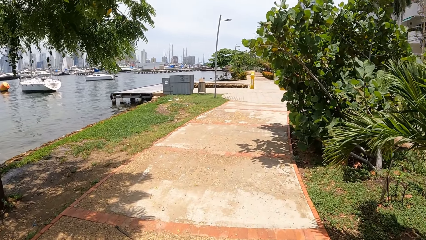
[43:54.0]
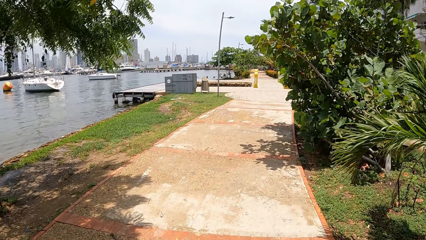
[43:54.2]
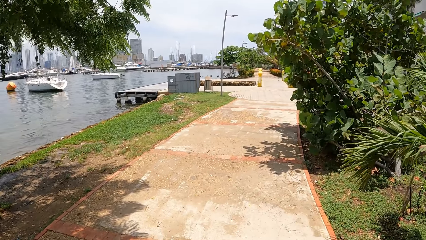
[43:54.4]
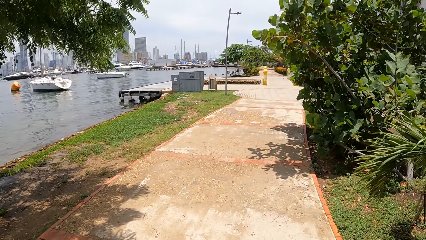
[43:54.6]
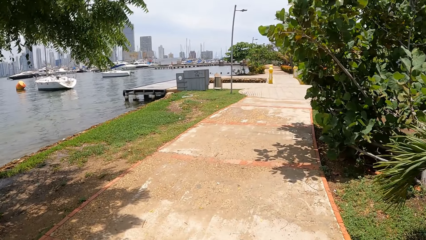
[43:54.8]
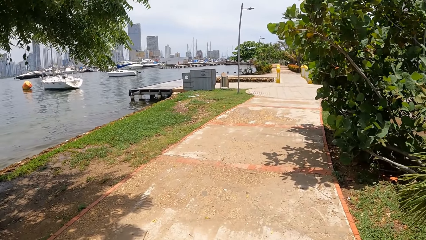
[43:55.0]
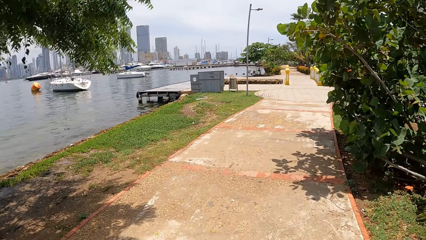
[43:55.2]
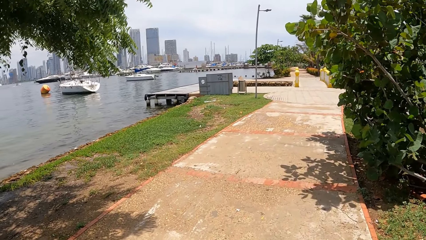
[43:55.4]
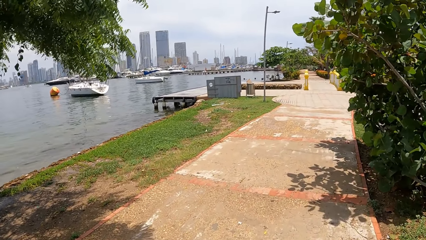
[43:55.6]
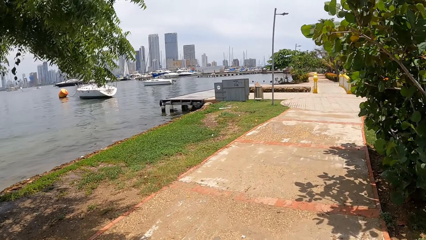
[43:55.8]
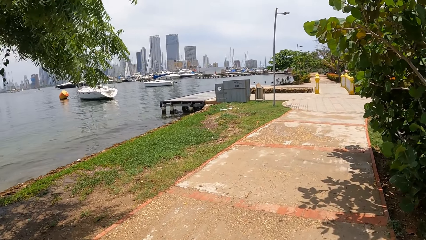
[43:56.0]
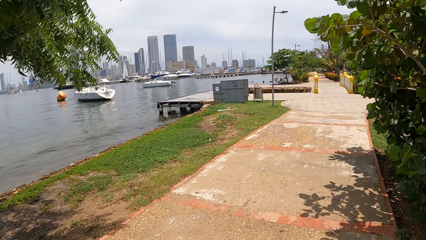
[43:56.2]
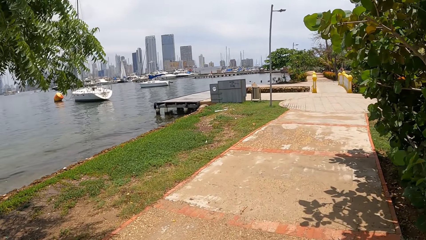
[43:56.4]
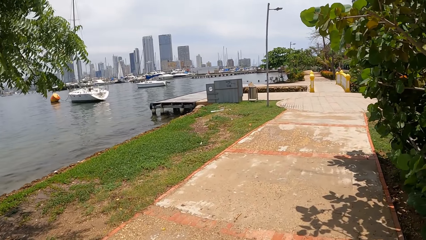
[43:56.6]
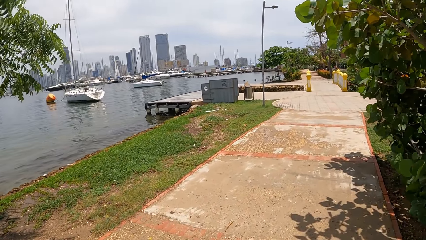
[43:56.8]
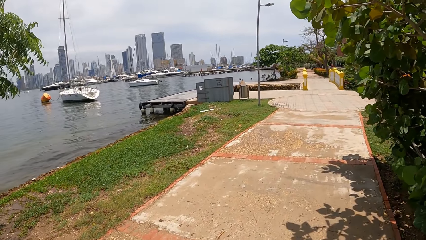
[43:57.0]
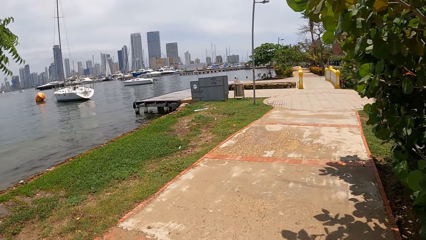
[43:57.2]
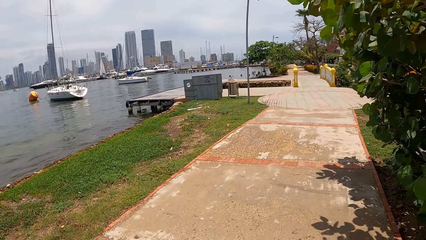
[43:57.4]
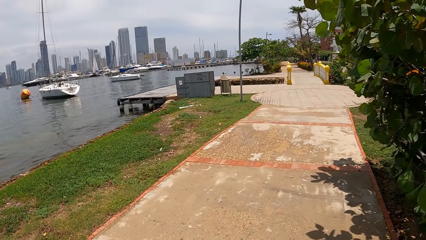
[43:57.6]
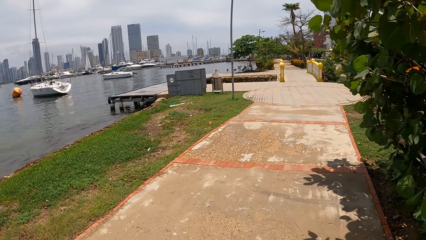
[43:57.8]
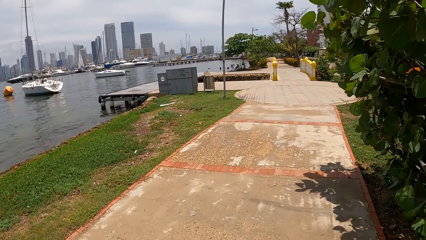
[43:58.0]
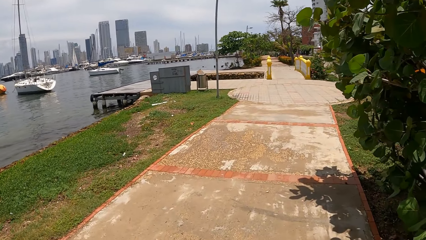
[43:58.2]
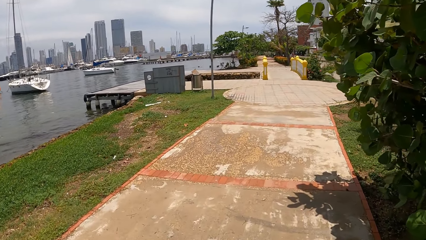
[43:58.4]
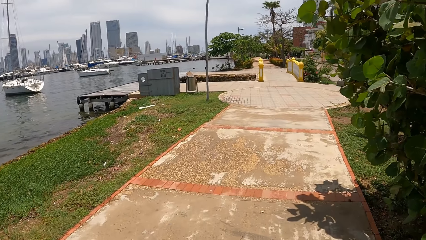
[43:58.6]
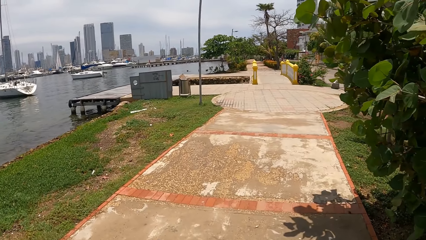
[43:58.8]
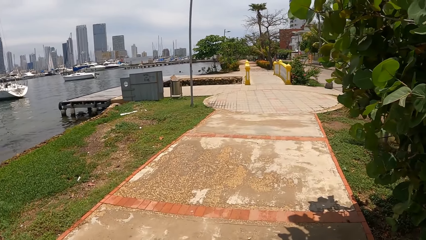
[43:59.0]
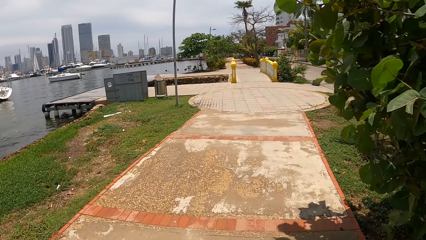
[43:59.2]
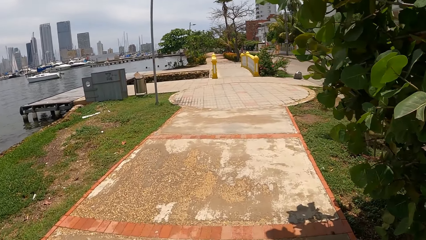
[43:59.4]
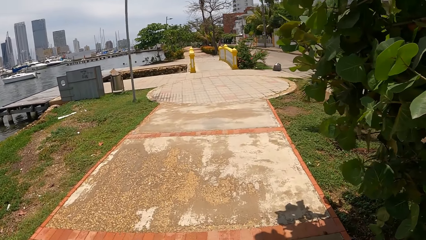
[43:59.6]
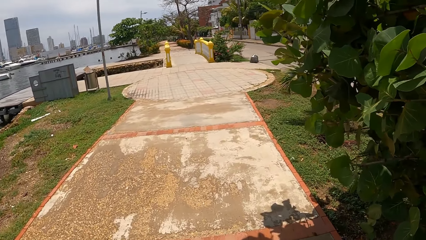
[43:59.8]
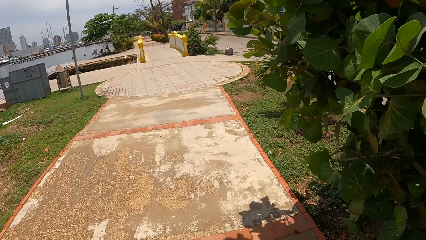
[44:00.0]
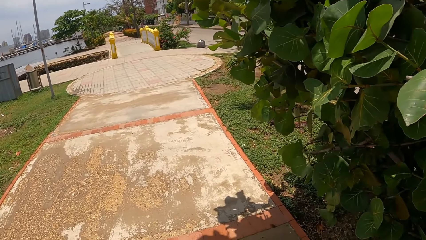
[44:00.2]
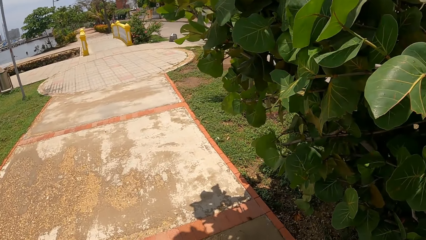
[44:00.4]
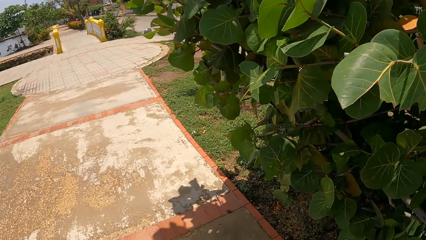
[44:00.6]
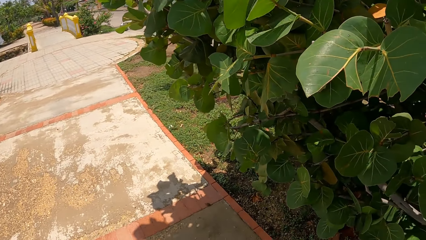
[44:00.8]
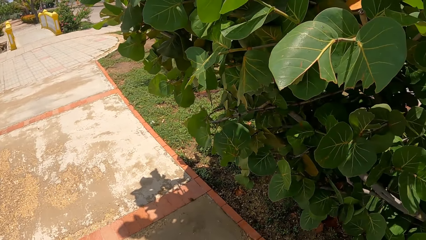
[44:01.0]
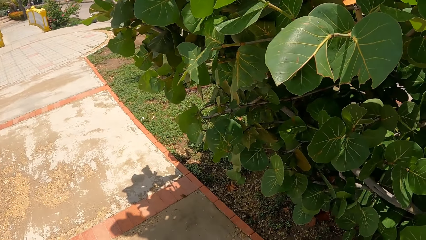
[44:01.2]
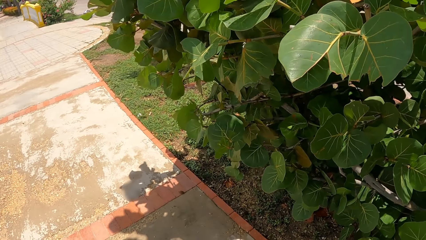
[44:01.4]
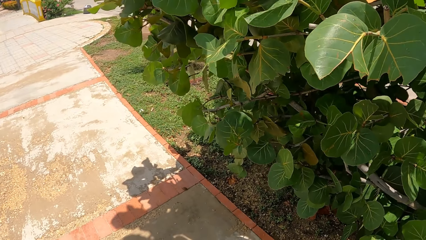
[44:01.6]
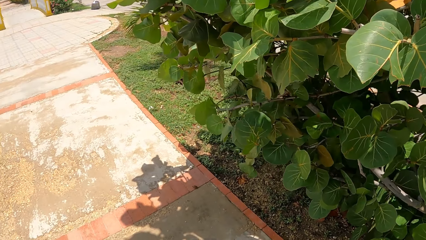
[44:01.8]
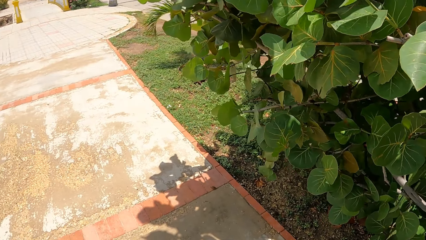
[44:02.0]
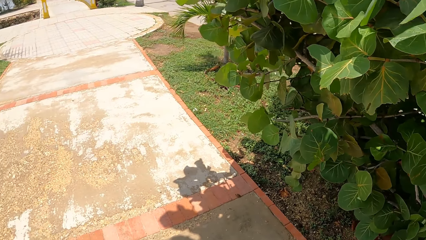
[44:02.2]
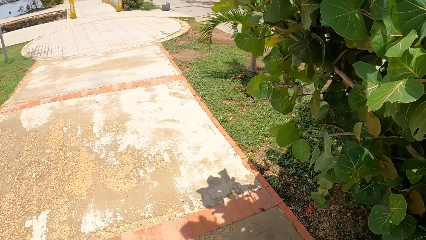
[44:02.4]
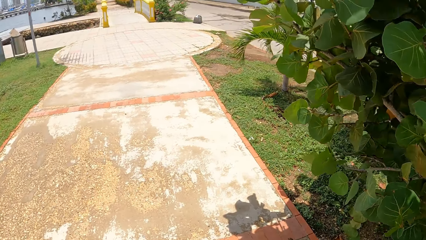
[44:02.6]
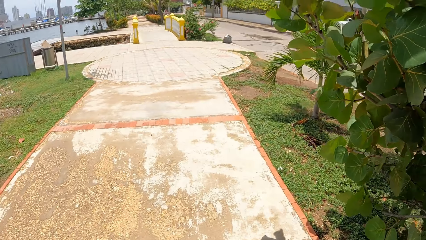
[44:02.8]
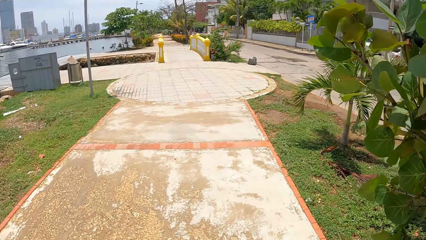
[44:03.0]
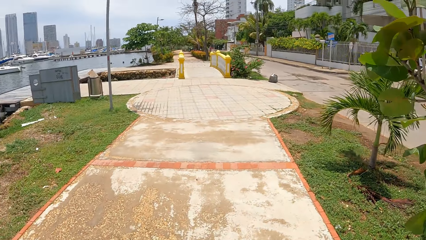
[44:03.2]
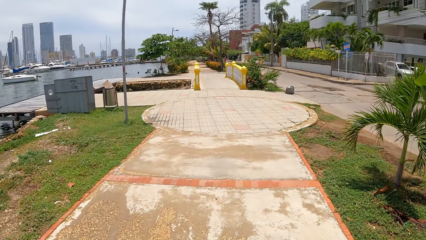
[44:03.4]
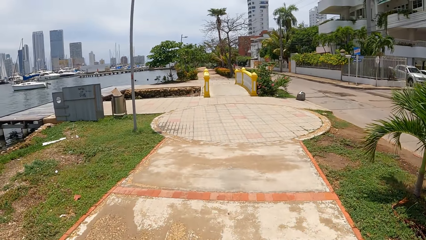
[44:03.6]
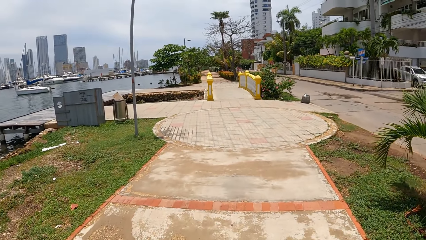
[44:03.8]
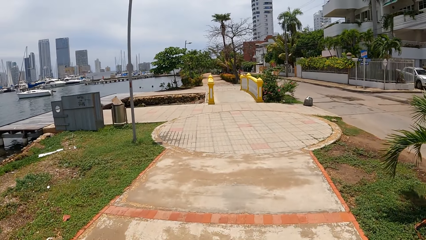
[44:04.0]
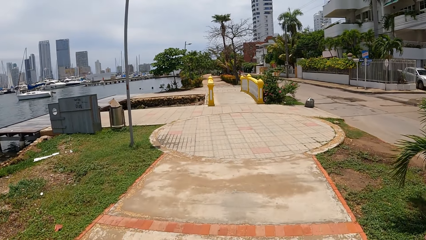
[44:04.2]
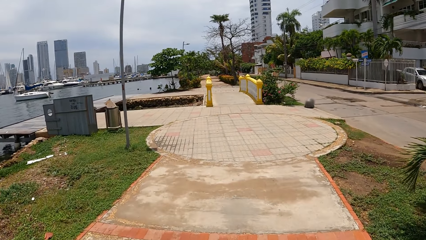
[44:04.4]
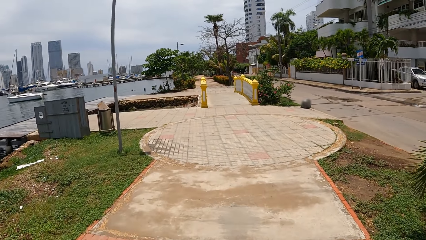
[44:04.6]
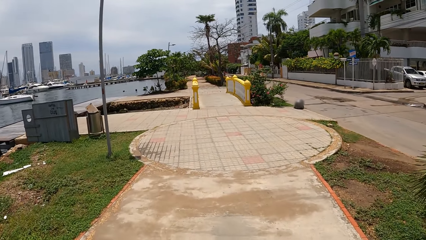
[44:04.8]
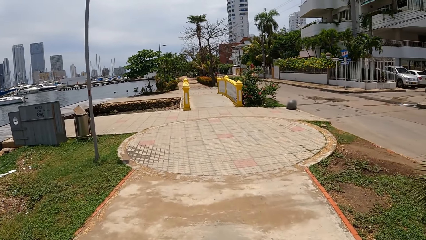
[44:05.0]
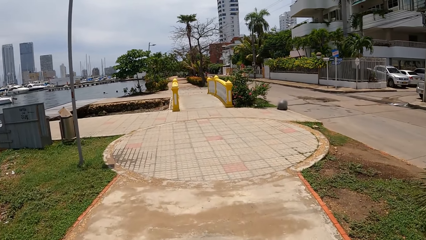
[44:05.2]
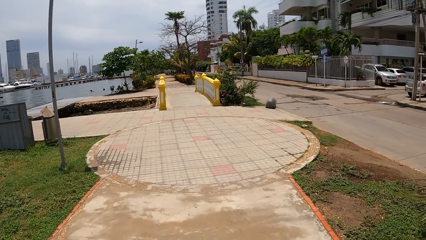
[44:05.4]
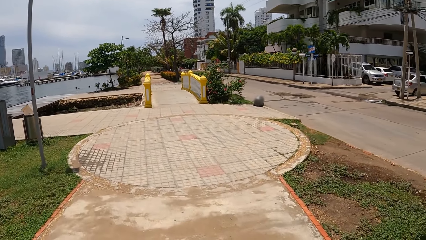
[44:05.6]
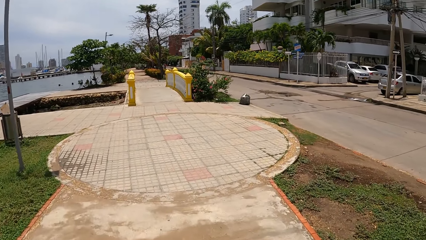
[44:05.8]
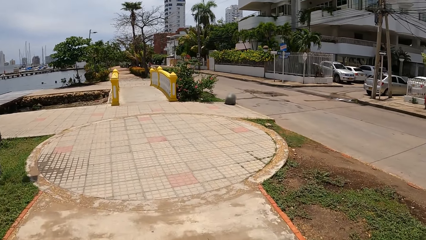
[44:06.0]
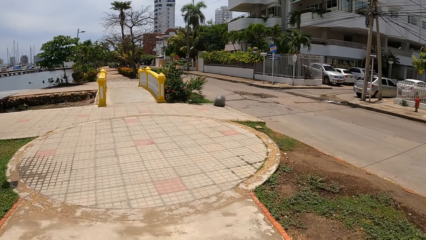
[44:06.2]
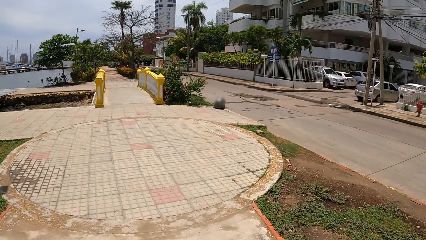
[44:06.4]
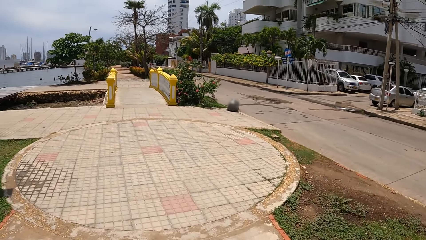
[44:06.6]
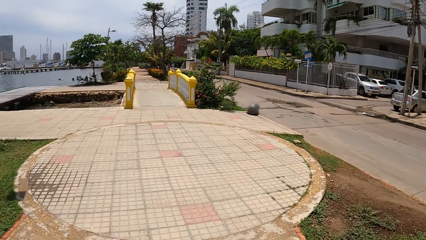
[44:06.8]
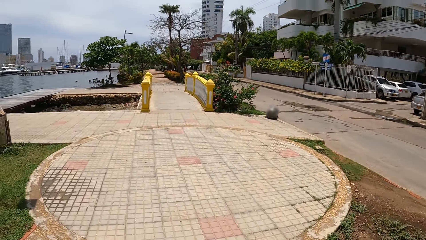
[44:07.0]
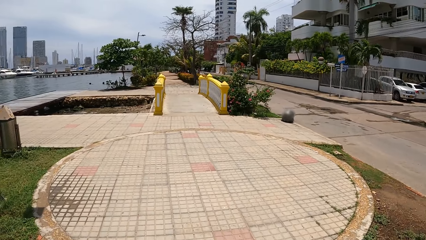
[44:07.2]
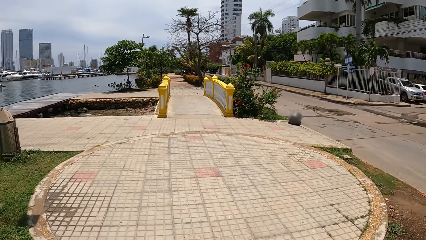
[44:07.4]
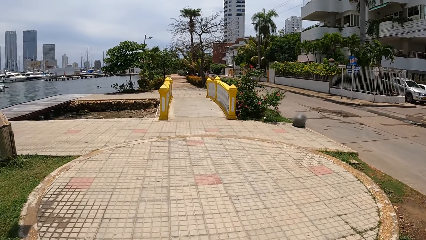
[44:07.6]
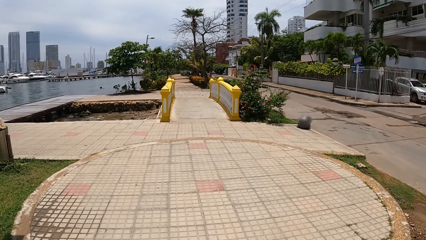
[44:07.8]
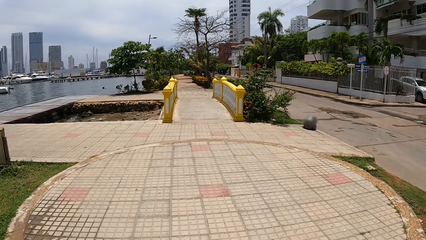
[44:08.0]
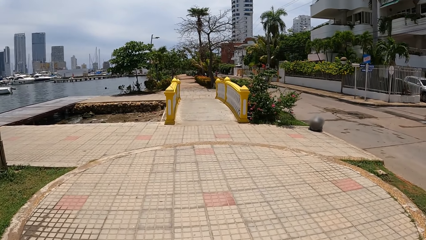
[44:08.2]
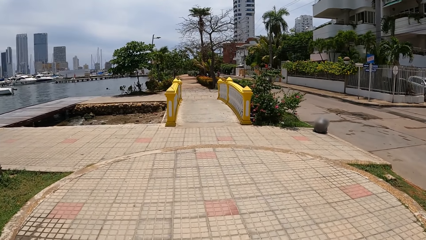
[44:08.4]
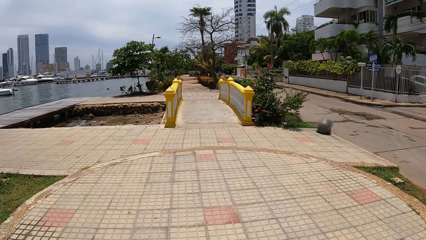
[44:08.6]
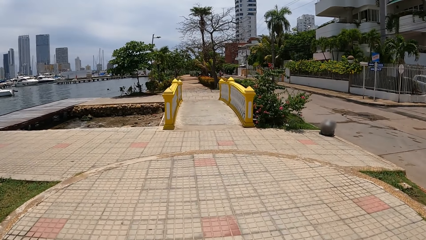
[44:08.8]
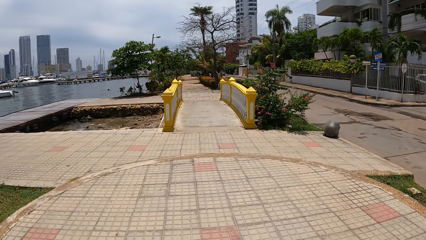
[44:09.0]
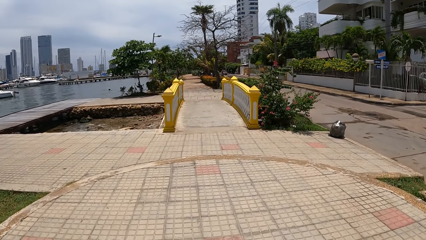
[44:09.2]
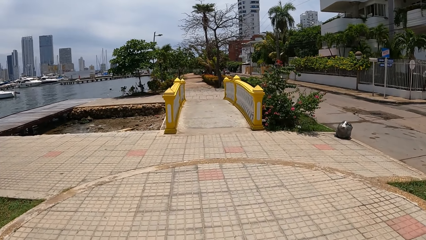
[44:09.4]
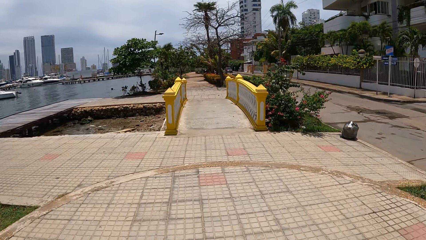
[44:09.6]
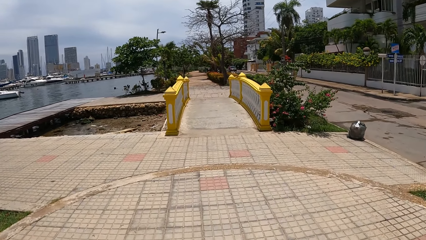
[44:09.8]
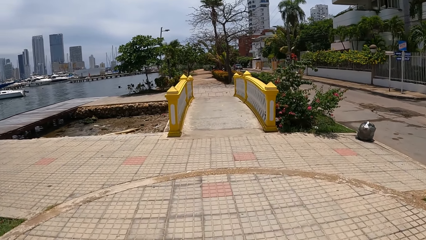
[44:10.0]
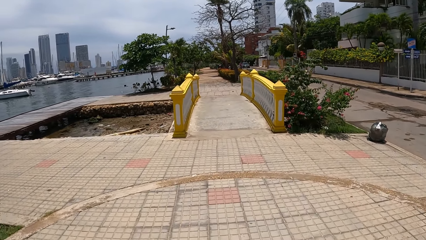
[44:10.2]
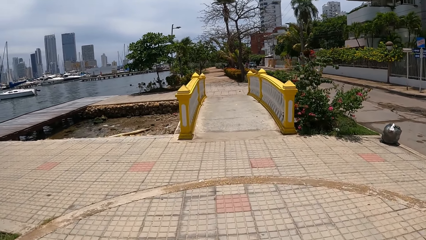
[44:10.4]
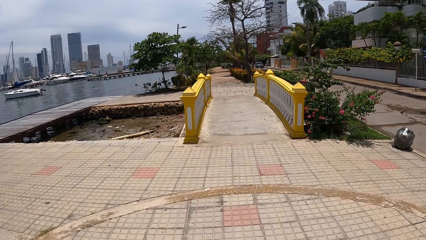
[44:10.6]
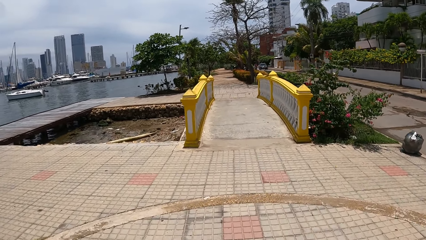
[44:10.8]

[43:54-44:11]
The camera wearer looks at the tree leaves. They walk on the pathway.
